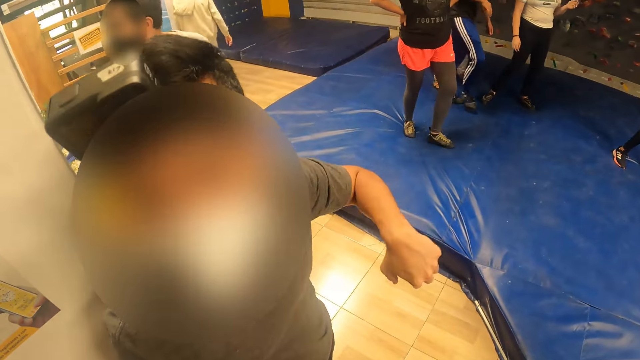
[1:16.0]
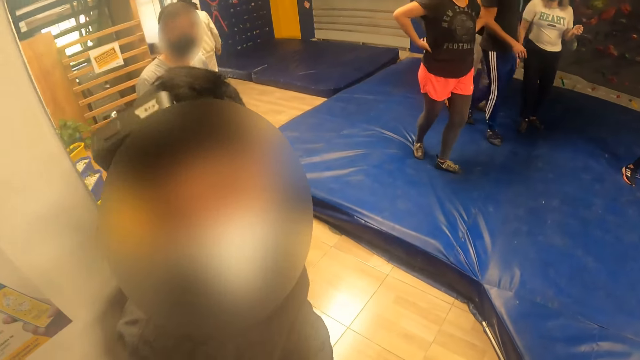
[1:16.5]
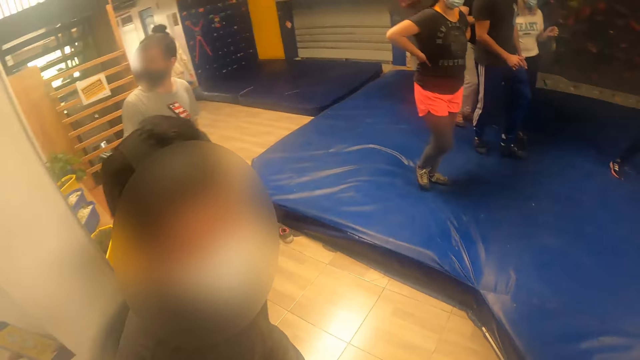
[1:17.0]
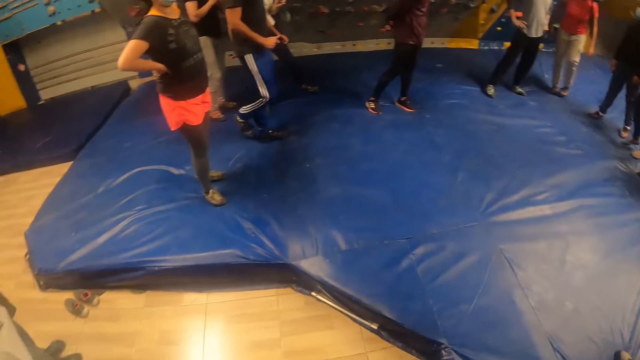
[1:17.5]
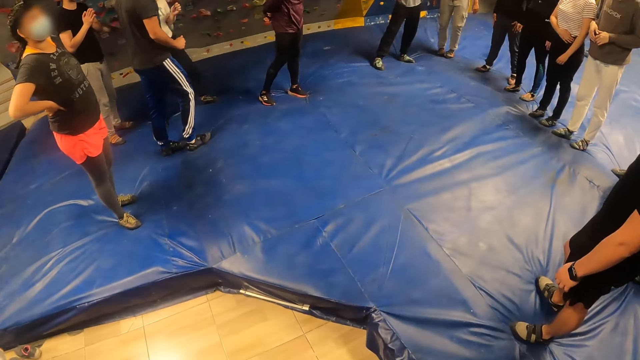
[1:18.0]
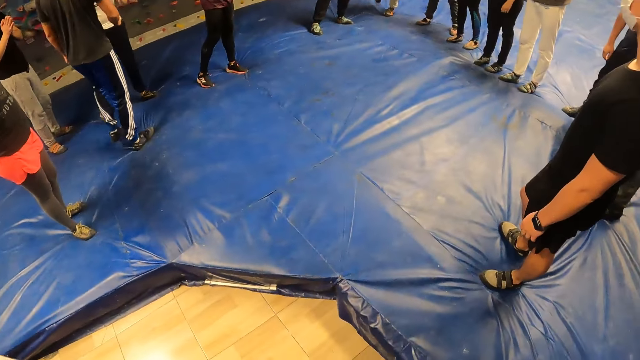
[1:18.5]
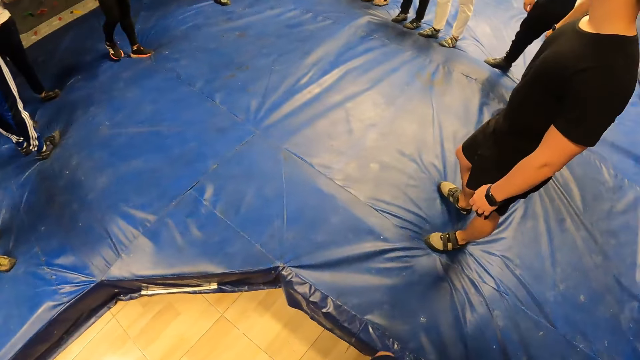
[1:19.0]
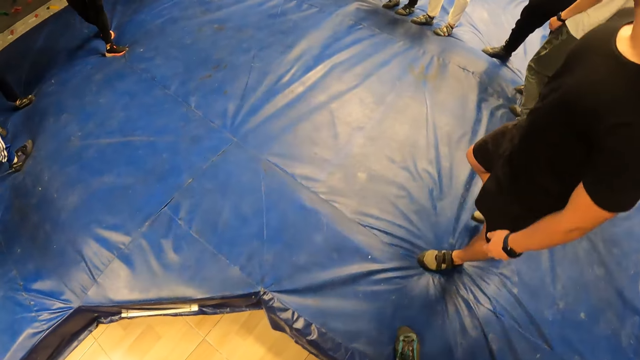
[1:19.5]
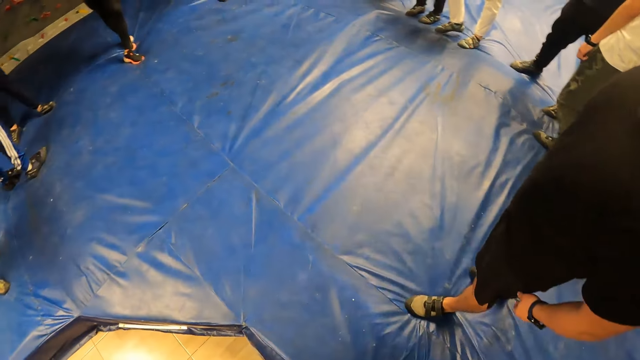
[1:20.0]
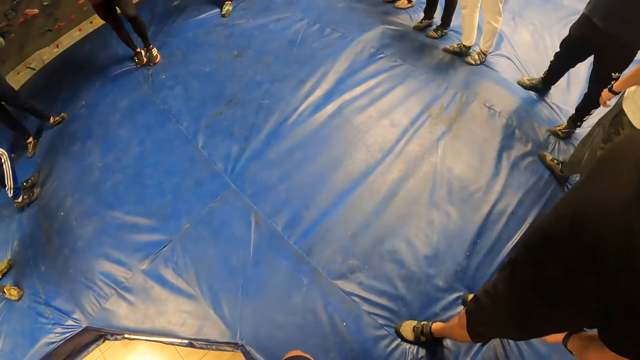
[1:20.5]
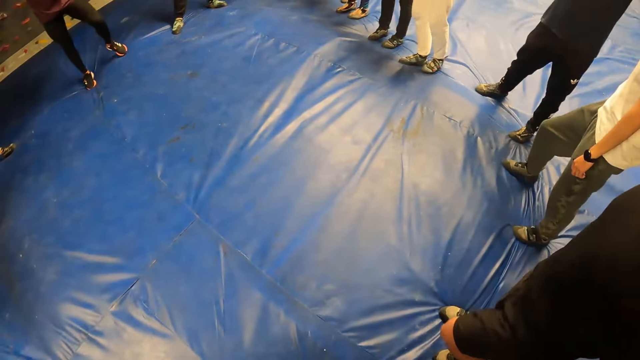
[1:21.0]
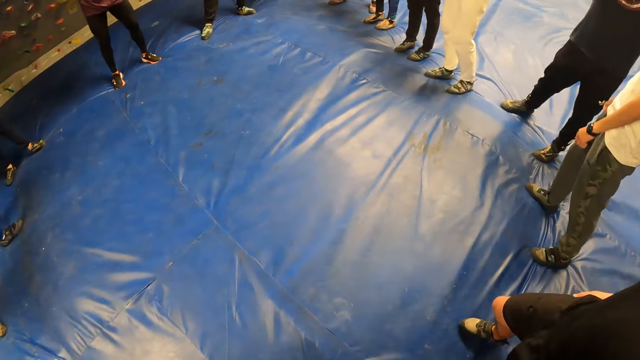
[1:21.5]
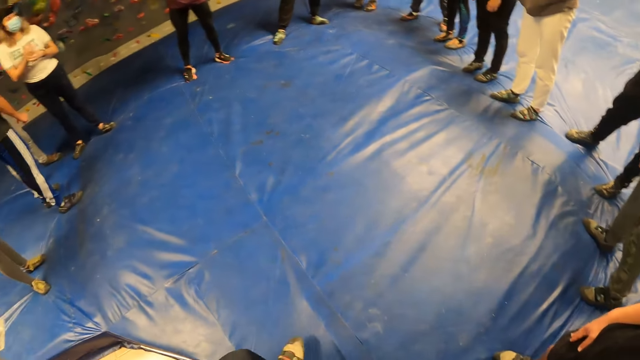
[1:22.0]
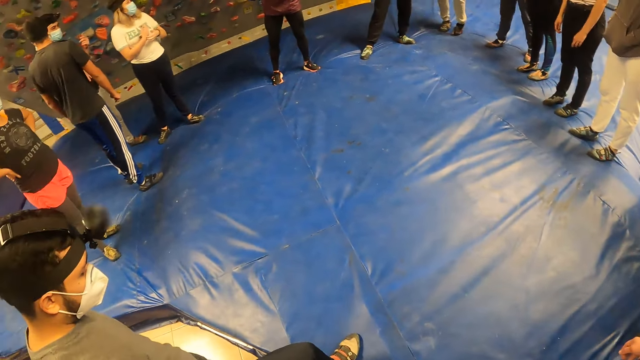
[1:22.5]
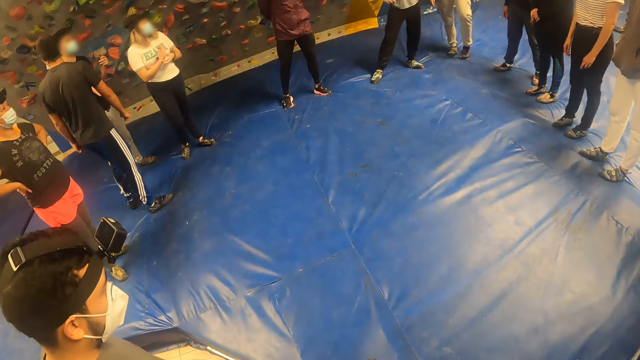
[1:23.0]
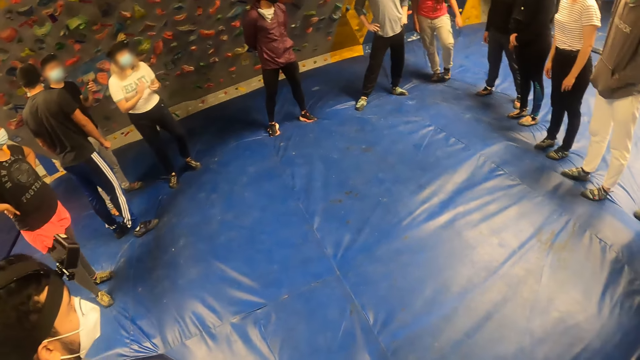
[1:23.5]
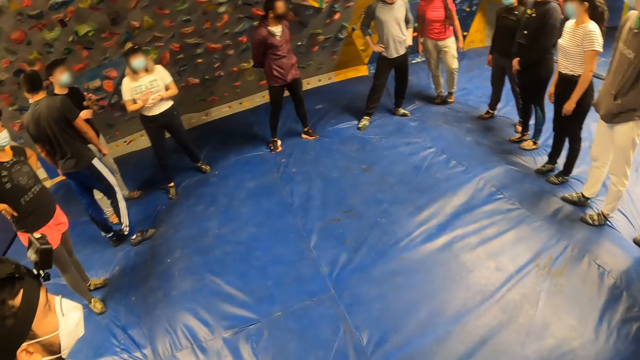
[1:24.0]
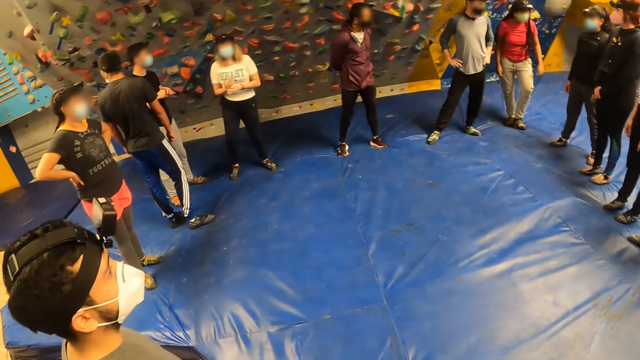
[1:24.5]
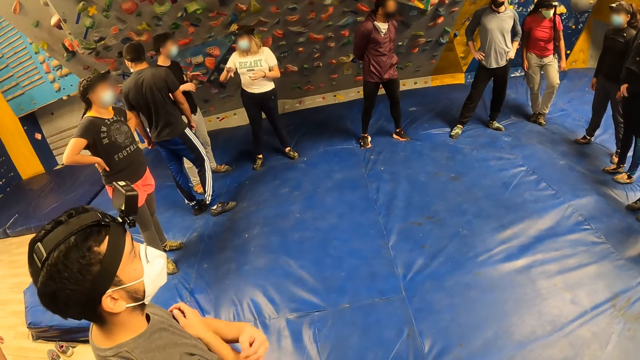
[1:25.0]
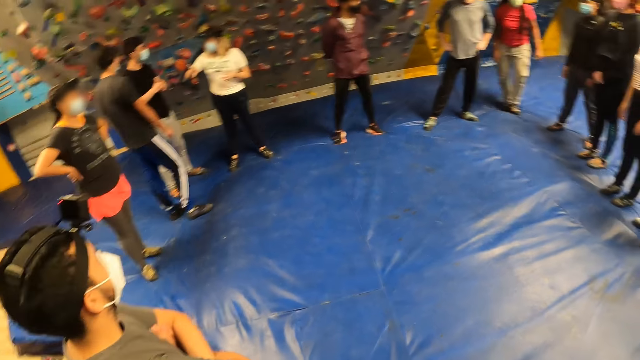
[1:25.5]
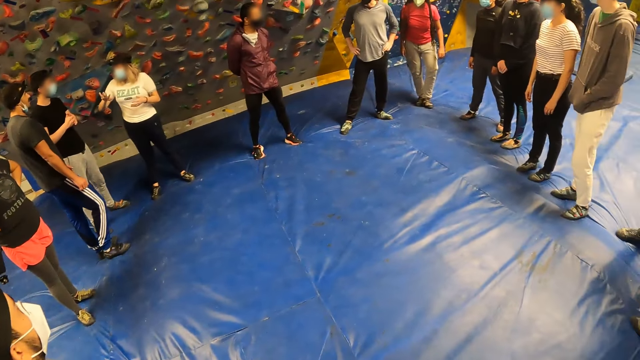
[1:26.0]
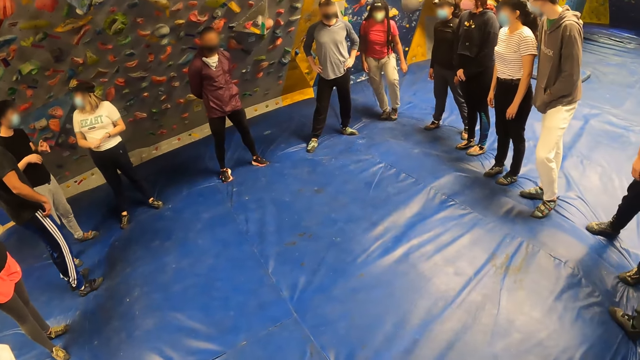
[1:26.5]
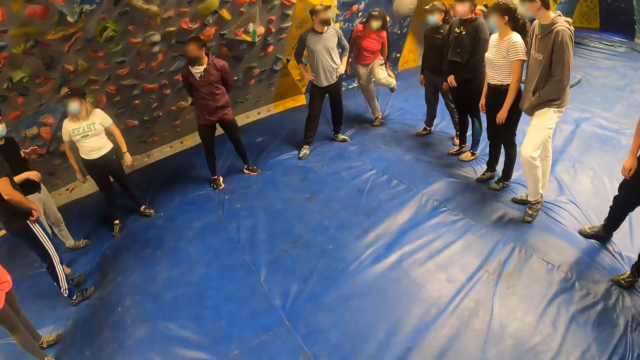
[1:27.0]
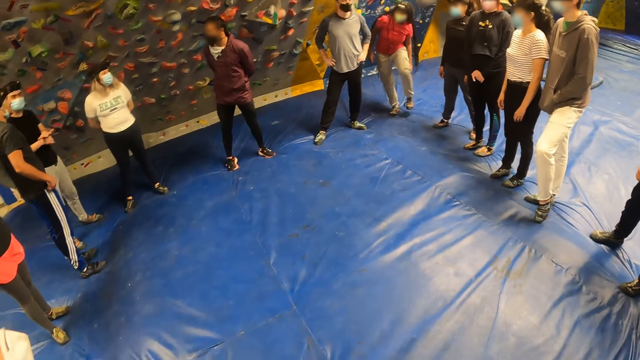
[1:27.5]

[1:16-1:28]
A person moves a hand. The camera wearer looks around.

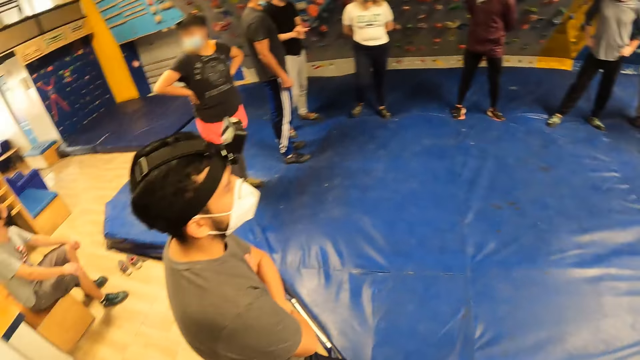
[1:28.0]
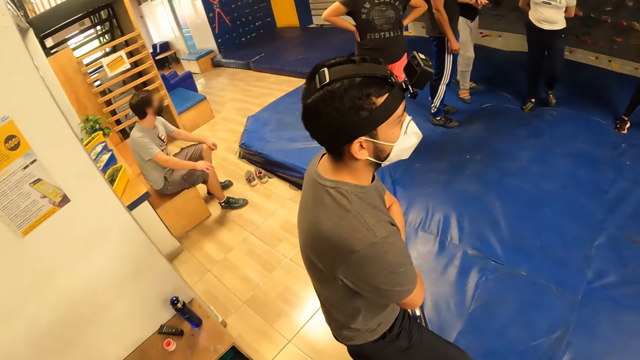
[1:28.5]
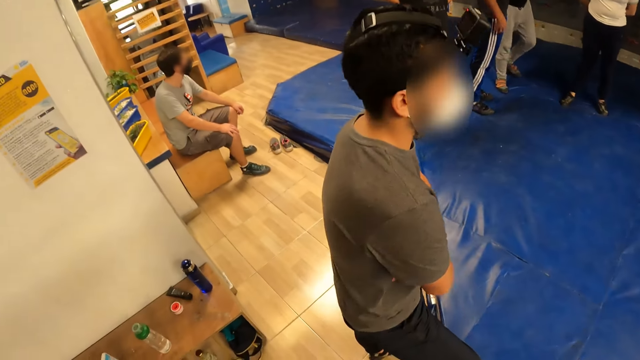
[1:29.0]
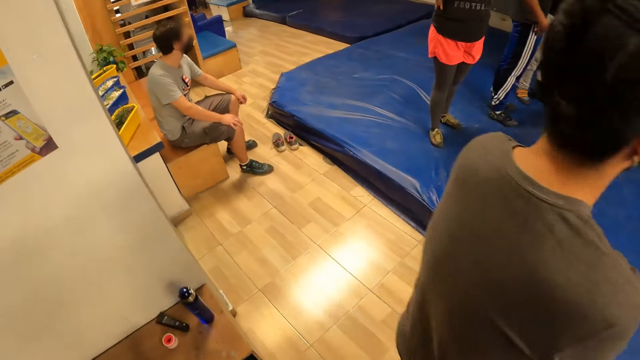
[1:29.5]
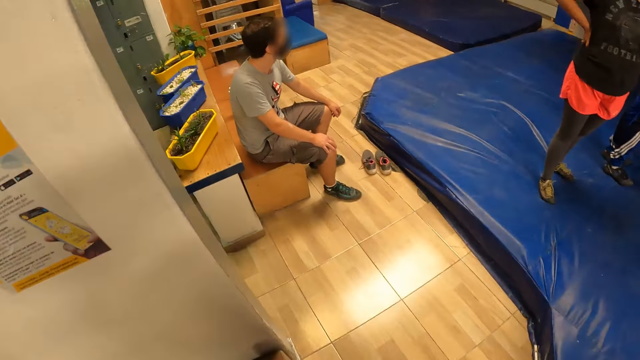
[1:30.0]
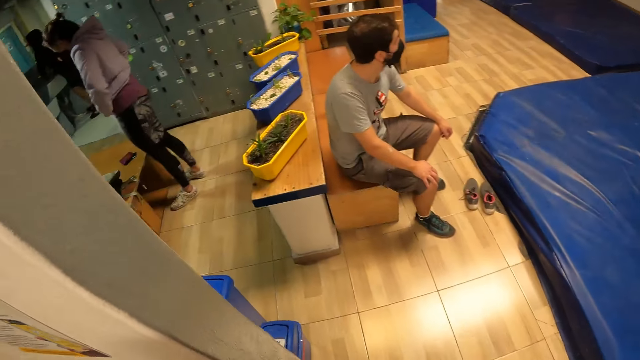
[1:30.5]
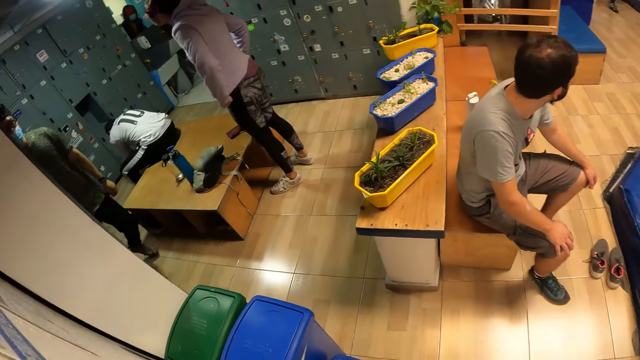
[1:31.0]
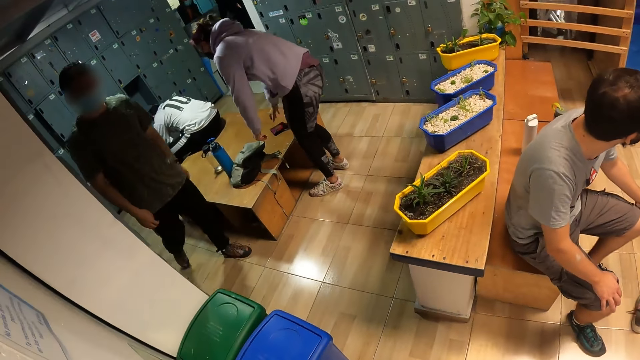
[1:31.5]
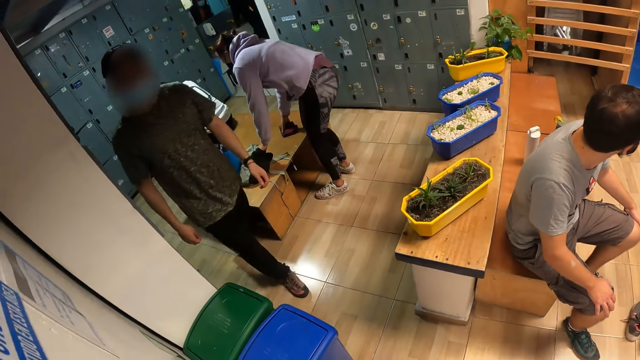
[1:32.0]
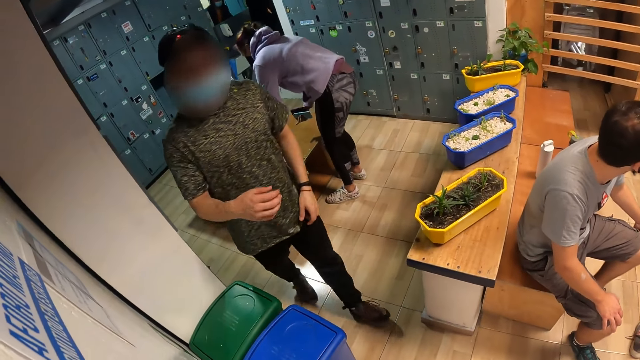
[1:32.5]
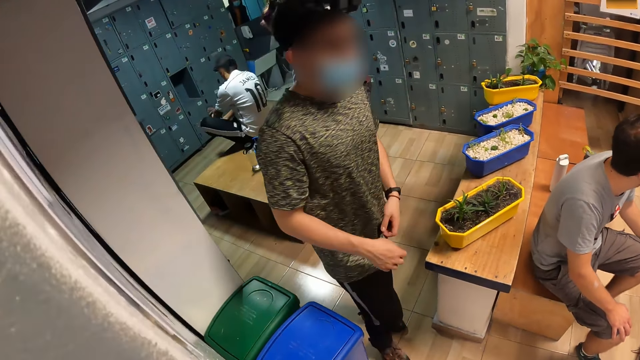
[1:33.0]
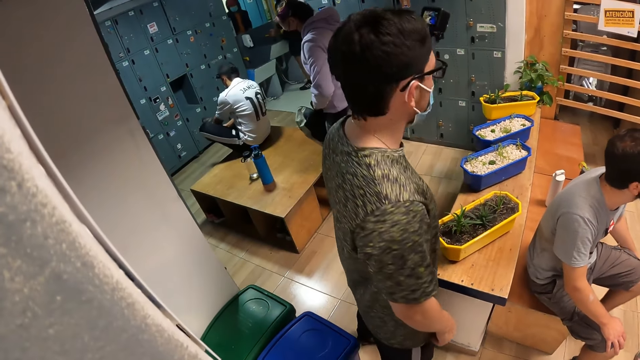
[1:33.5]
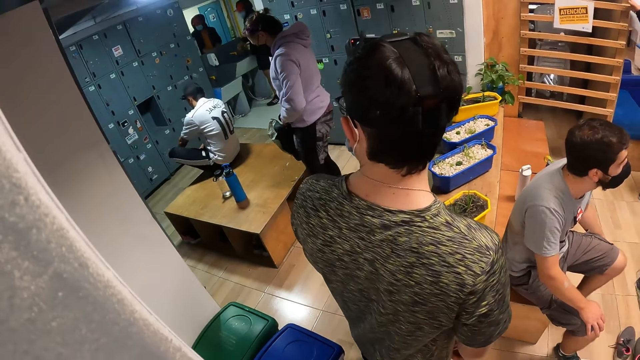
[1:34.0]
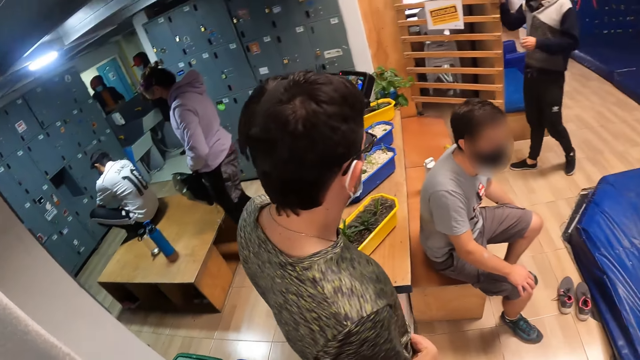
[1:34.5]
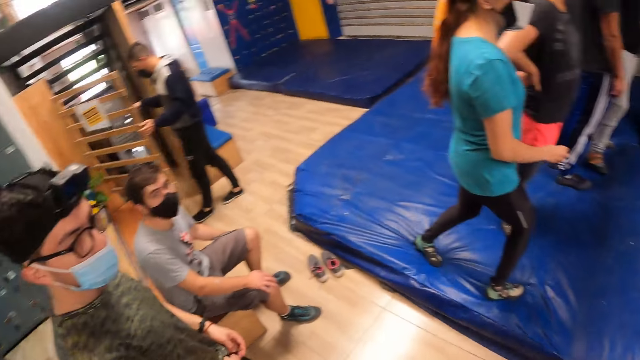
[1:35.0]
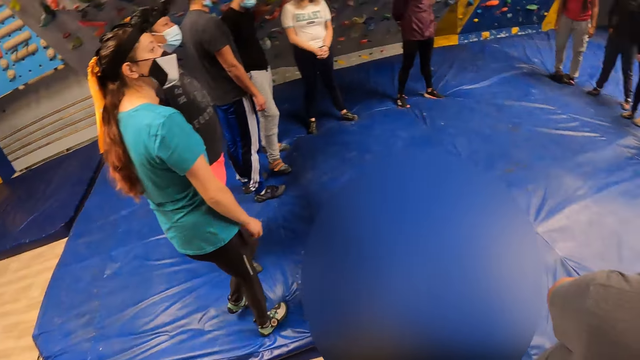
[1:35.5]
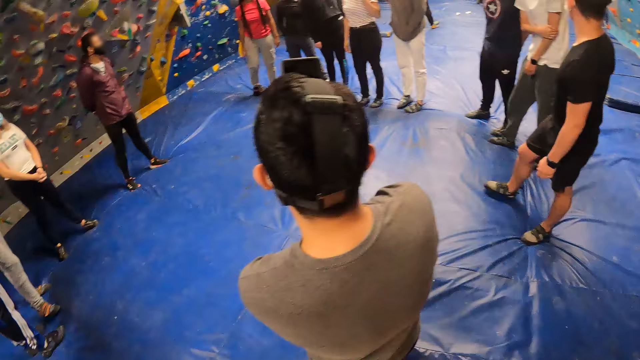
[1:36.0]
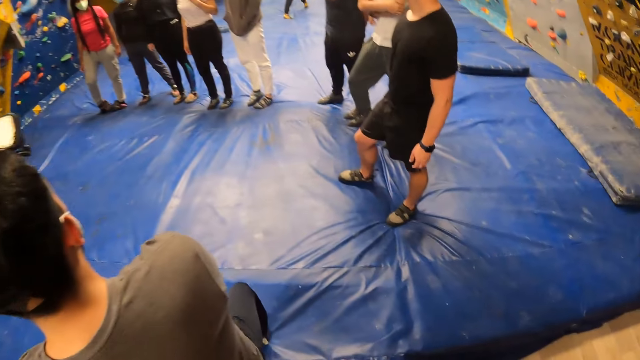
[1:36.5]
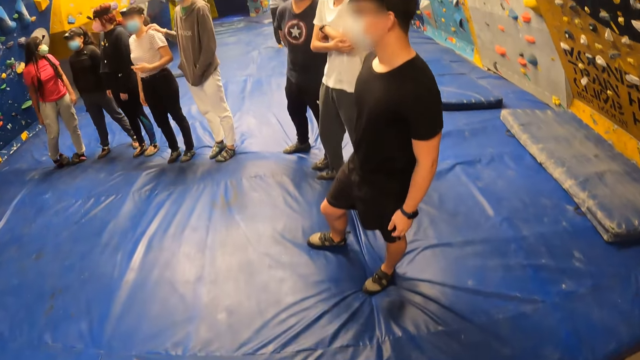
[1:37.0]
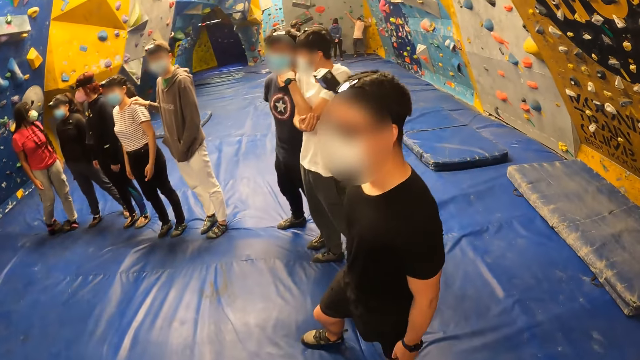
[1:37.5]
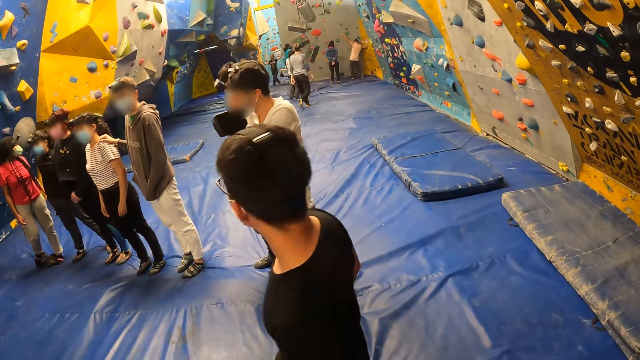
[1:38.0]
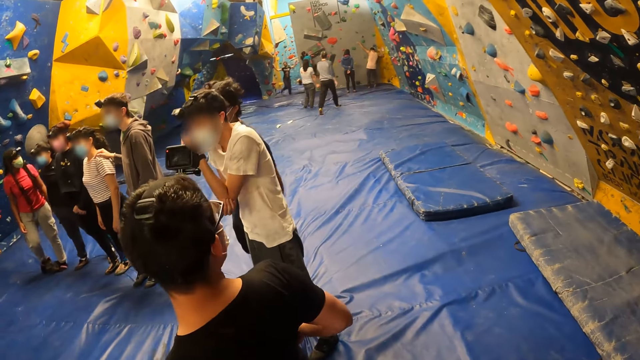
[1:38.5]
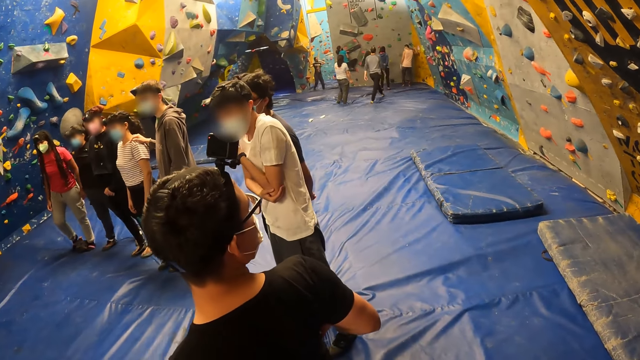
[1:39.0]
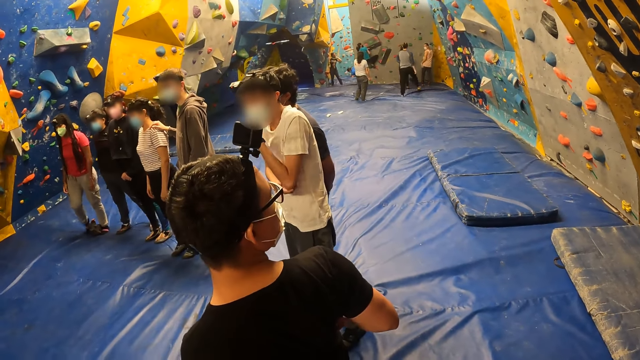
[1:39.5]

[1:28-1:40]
The camera wearer walks around. They look around.
